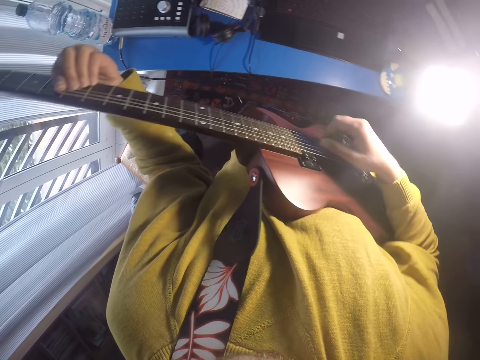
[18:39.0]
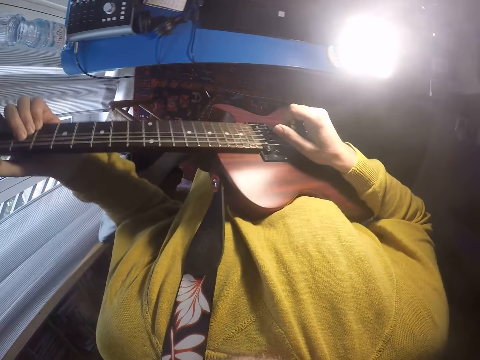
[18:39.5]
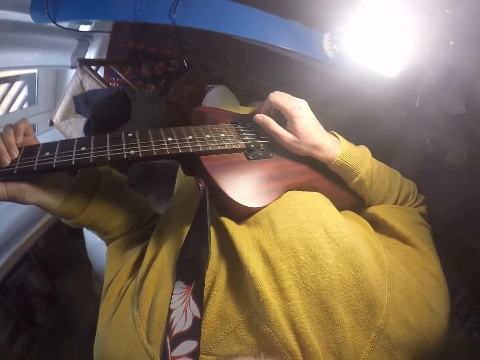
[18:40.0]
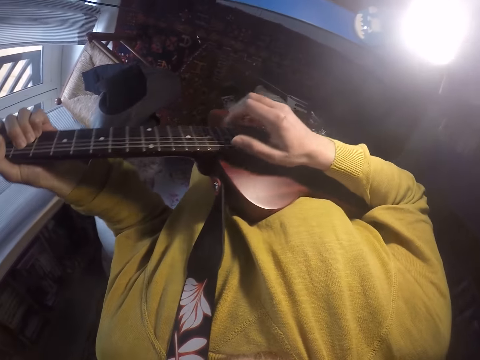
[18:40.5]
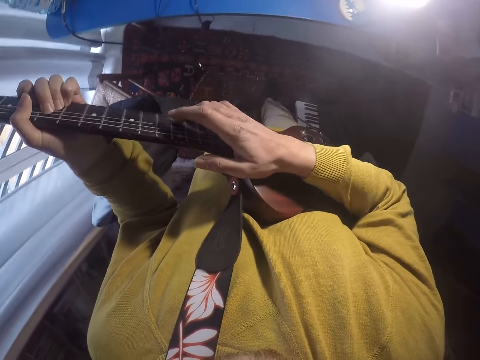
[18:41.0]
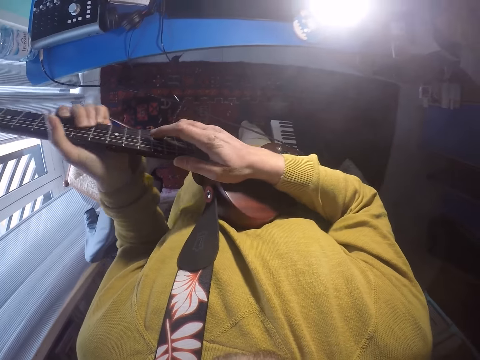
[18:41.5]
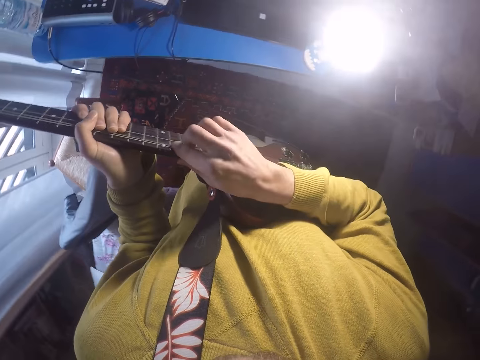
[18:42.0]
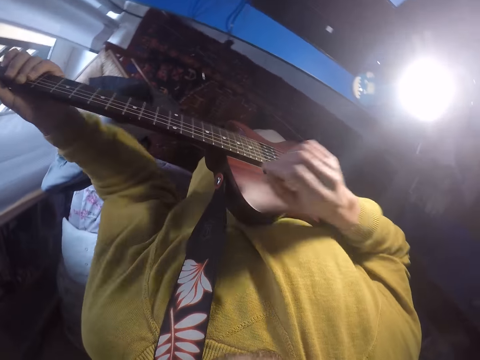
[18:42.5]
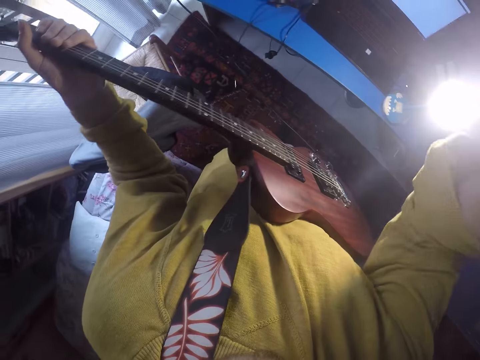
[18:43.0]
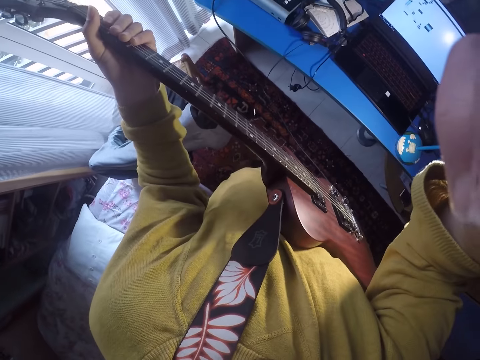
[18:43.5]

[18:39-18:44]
The camera wearer plays the guitar strings with the right hand. They grasp the guitar strings and position markers along with the hand fingers. They lift up the right hand.
